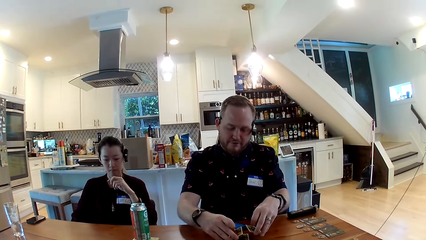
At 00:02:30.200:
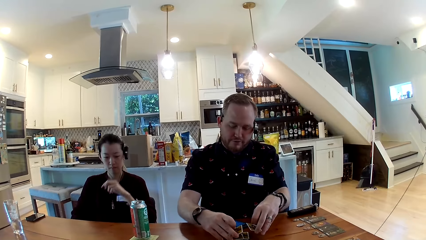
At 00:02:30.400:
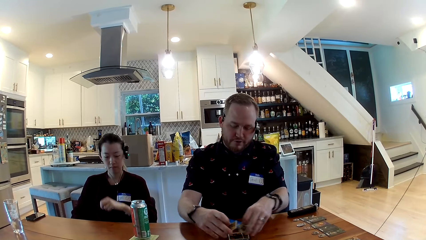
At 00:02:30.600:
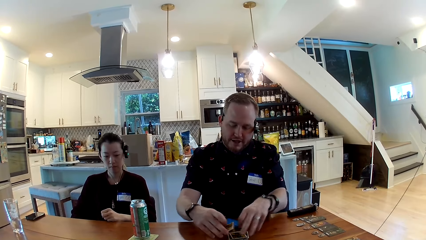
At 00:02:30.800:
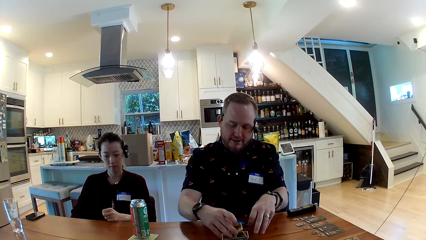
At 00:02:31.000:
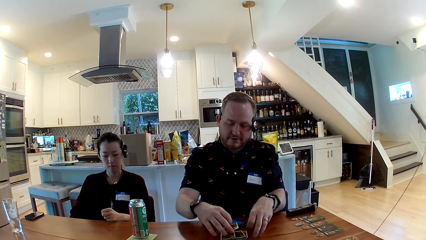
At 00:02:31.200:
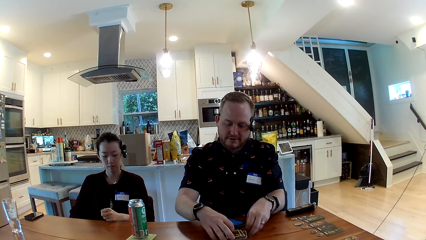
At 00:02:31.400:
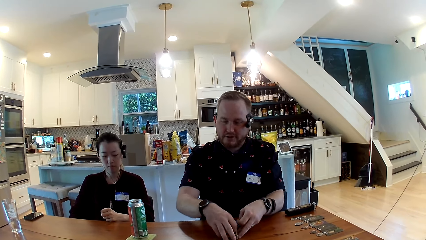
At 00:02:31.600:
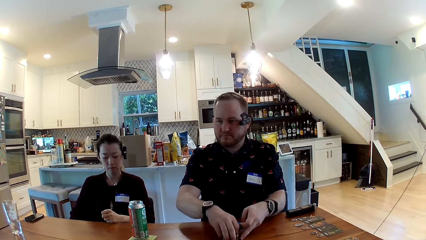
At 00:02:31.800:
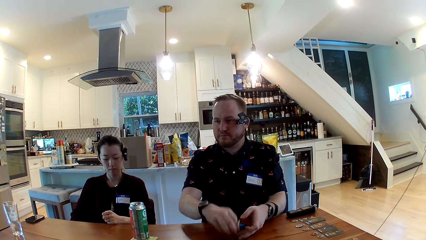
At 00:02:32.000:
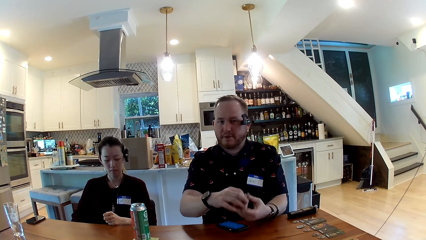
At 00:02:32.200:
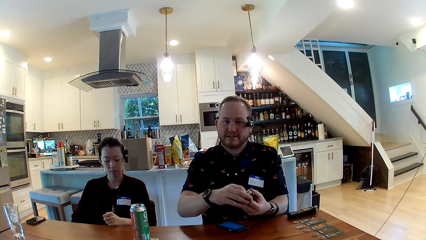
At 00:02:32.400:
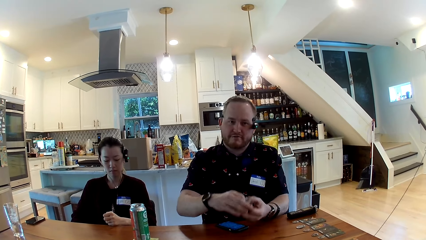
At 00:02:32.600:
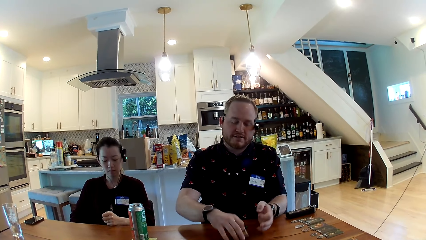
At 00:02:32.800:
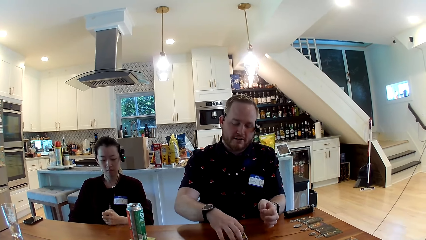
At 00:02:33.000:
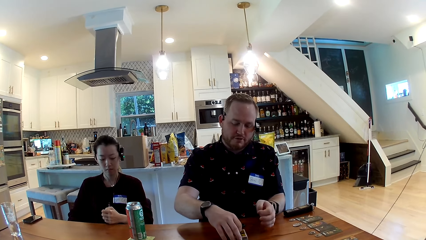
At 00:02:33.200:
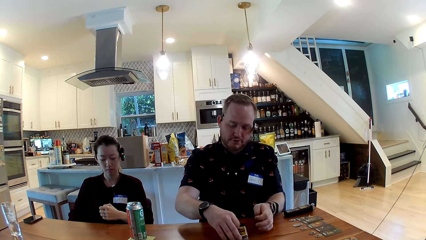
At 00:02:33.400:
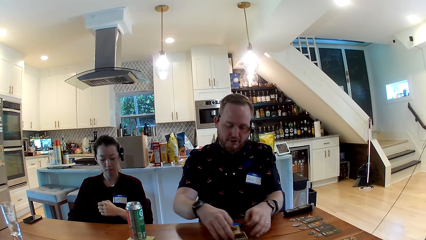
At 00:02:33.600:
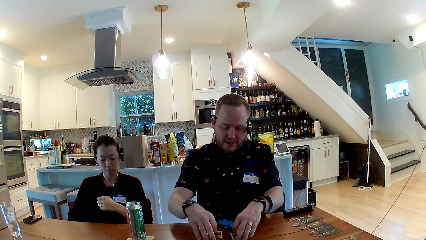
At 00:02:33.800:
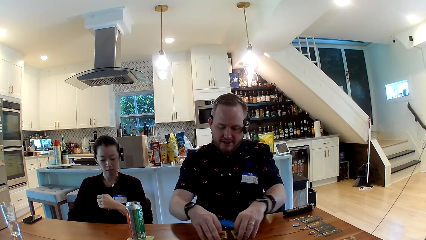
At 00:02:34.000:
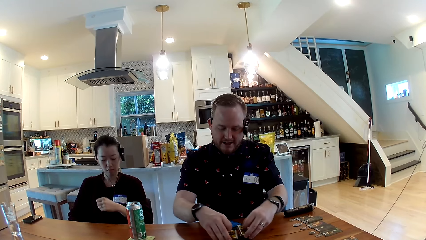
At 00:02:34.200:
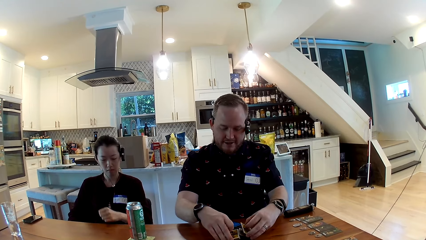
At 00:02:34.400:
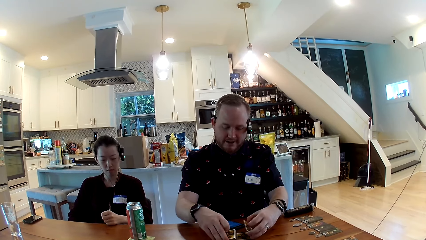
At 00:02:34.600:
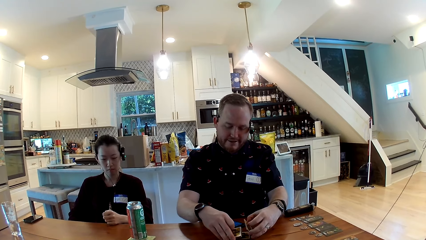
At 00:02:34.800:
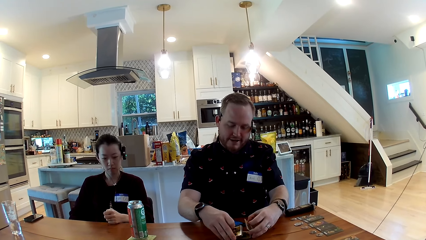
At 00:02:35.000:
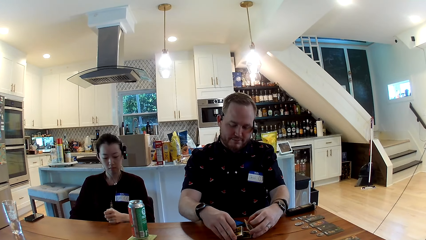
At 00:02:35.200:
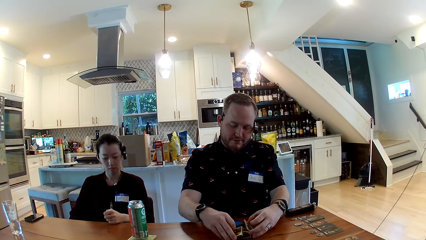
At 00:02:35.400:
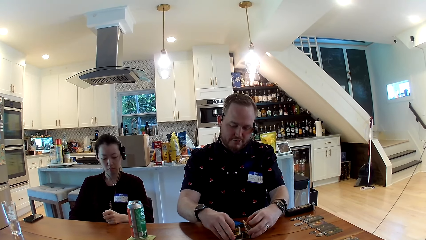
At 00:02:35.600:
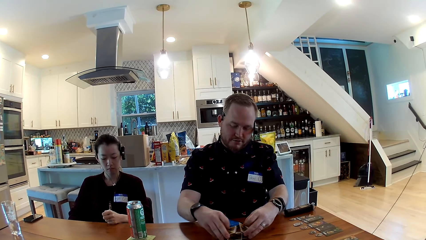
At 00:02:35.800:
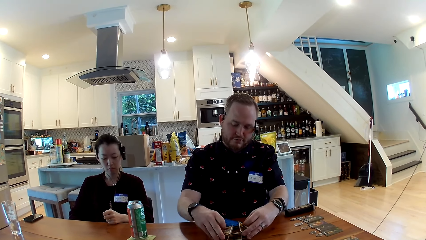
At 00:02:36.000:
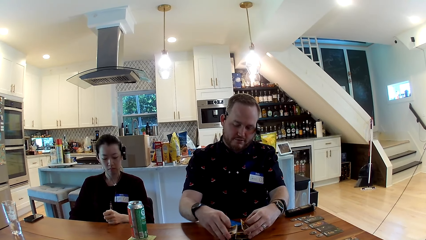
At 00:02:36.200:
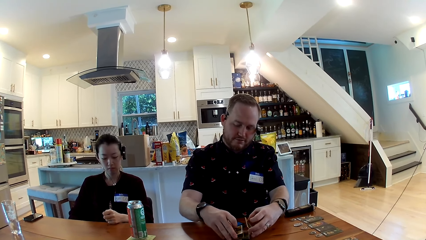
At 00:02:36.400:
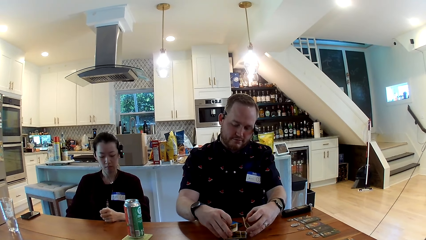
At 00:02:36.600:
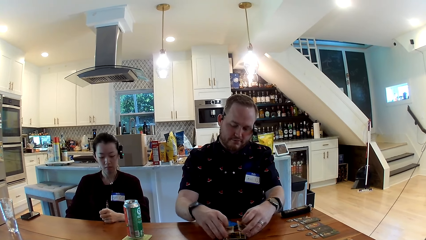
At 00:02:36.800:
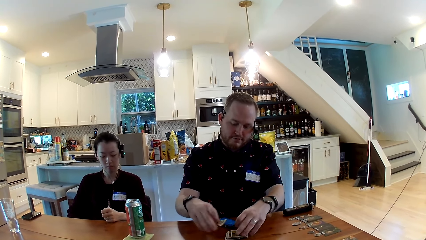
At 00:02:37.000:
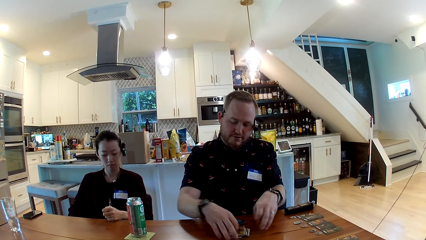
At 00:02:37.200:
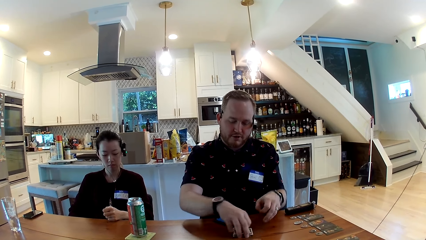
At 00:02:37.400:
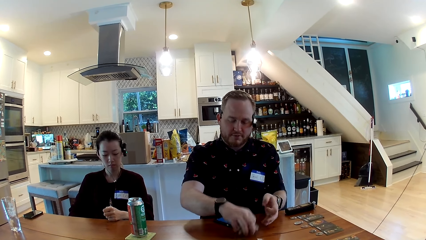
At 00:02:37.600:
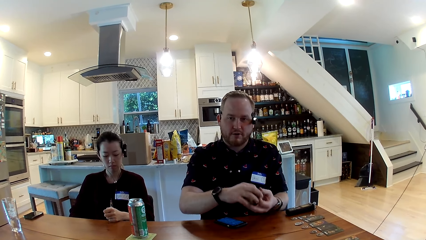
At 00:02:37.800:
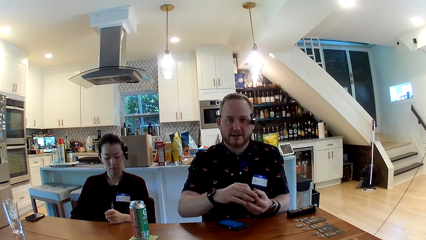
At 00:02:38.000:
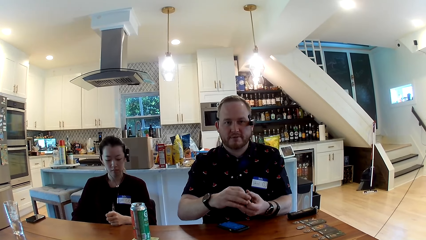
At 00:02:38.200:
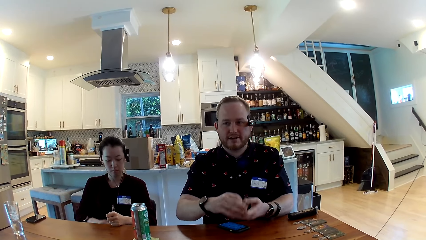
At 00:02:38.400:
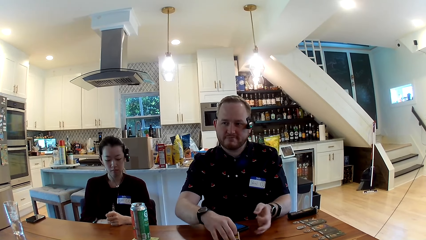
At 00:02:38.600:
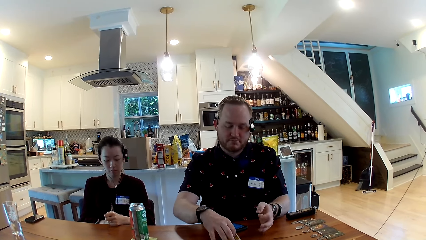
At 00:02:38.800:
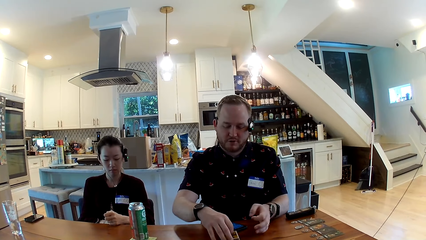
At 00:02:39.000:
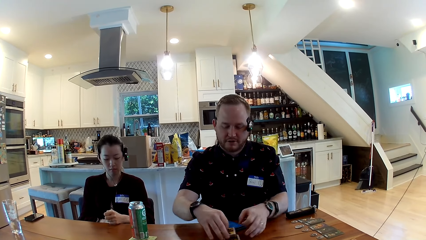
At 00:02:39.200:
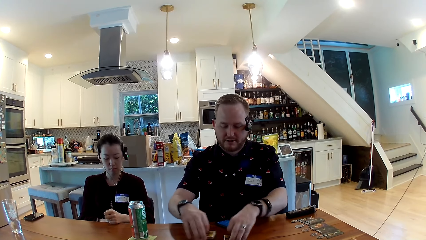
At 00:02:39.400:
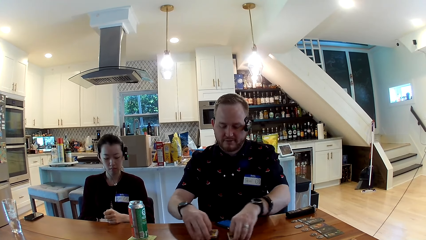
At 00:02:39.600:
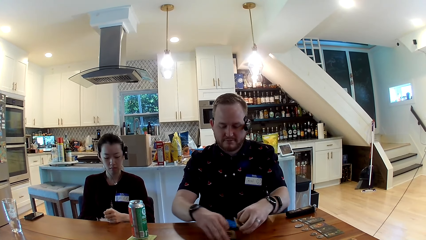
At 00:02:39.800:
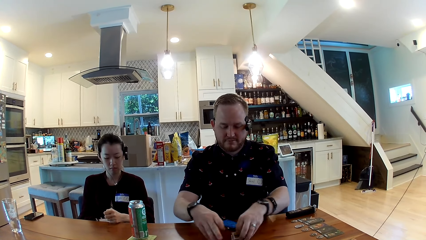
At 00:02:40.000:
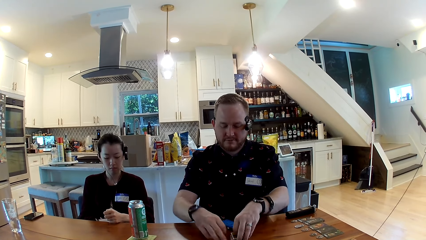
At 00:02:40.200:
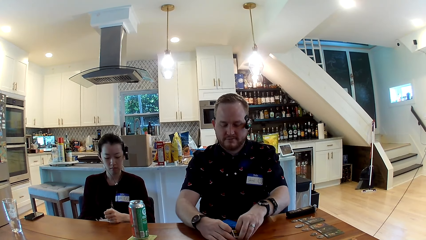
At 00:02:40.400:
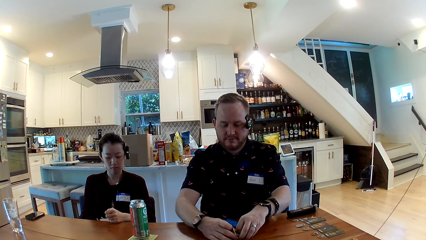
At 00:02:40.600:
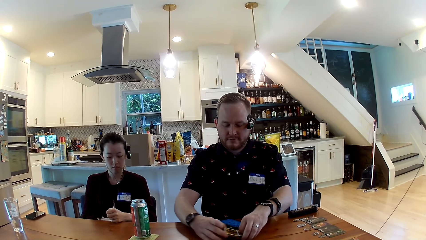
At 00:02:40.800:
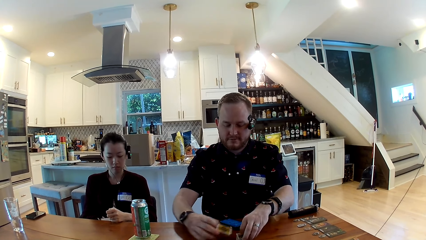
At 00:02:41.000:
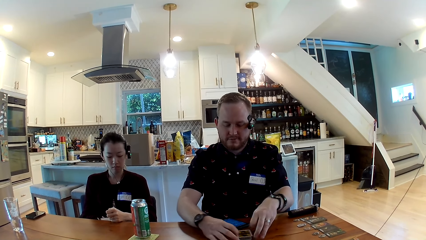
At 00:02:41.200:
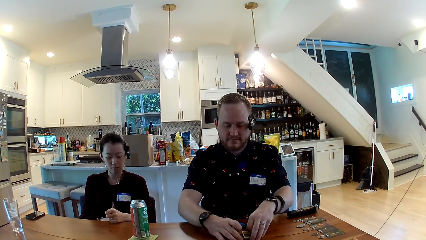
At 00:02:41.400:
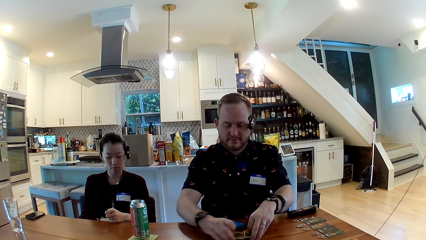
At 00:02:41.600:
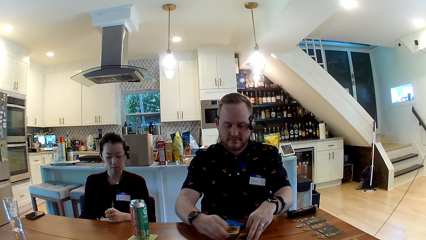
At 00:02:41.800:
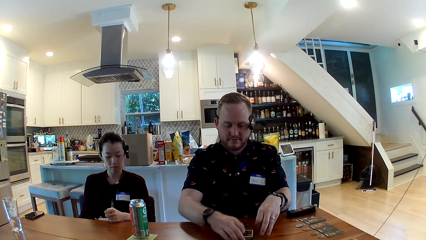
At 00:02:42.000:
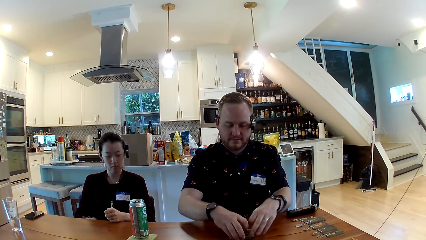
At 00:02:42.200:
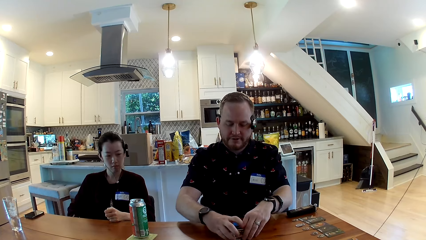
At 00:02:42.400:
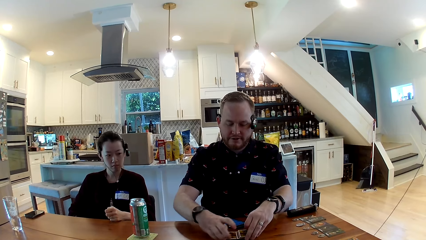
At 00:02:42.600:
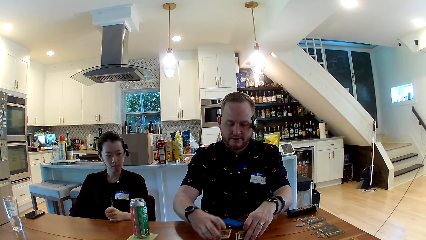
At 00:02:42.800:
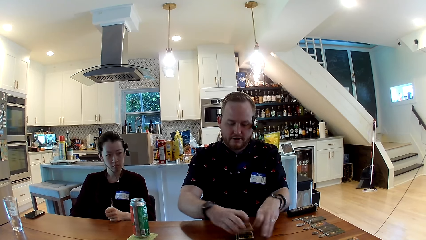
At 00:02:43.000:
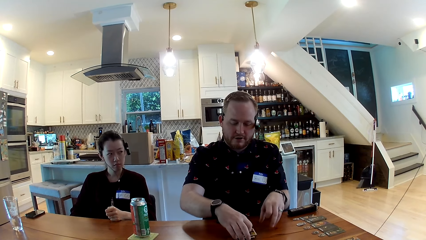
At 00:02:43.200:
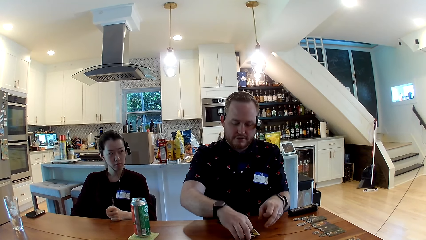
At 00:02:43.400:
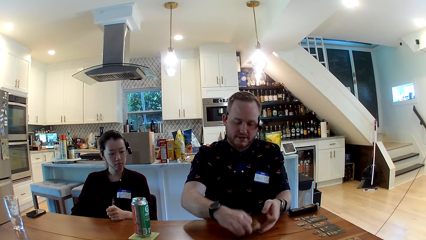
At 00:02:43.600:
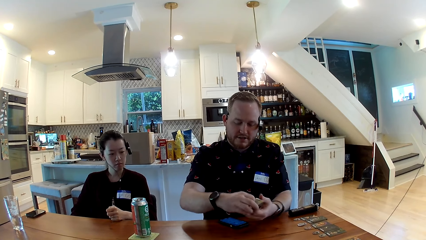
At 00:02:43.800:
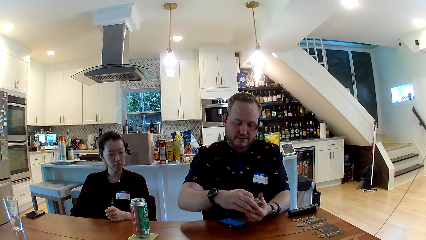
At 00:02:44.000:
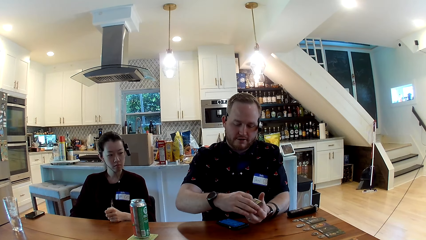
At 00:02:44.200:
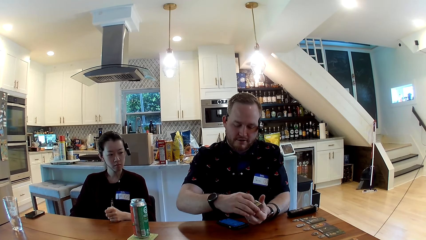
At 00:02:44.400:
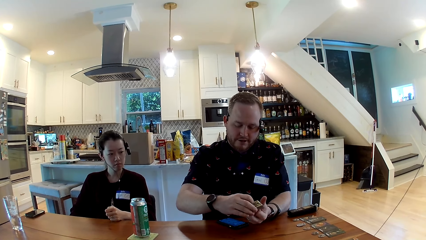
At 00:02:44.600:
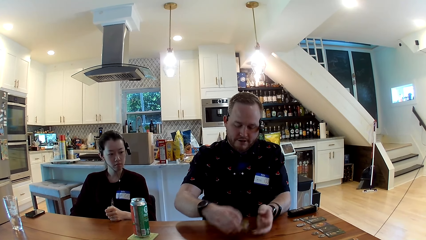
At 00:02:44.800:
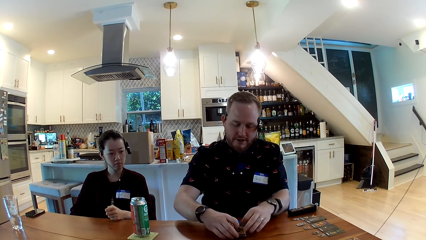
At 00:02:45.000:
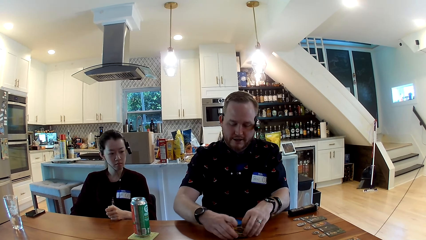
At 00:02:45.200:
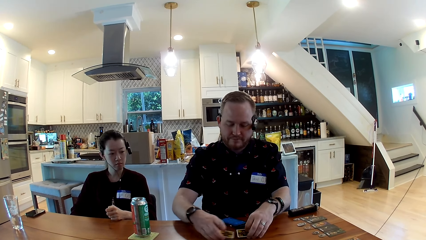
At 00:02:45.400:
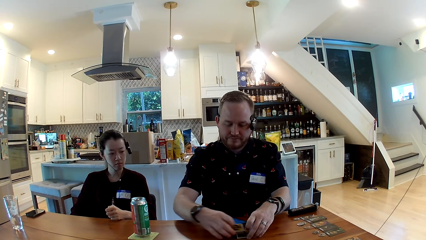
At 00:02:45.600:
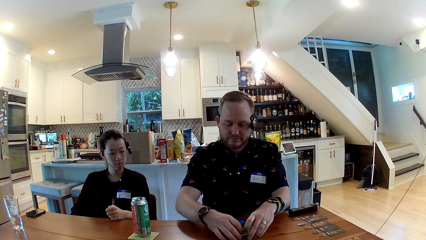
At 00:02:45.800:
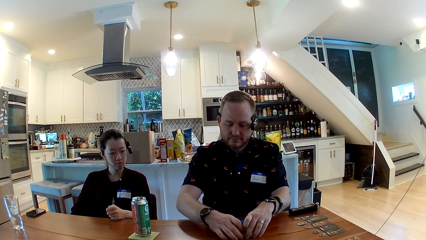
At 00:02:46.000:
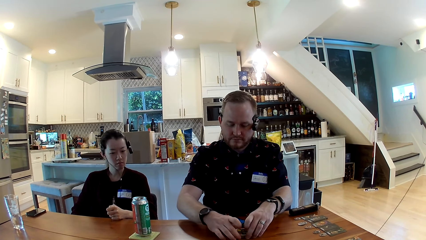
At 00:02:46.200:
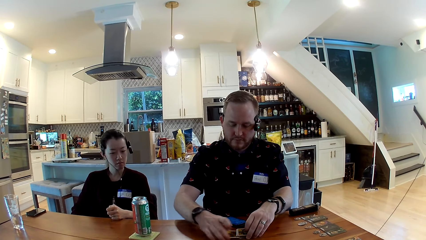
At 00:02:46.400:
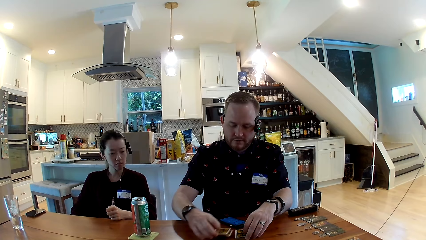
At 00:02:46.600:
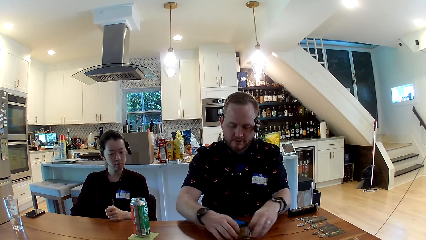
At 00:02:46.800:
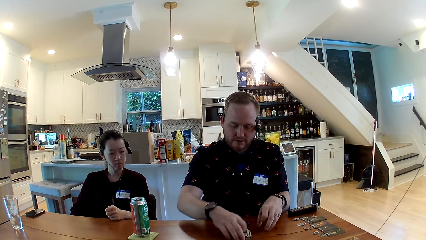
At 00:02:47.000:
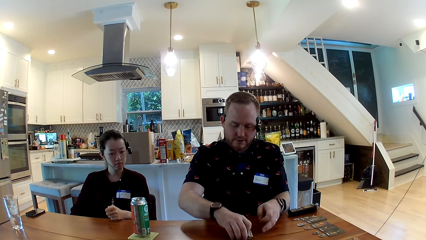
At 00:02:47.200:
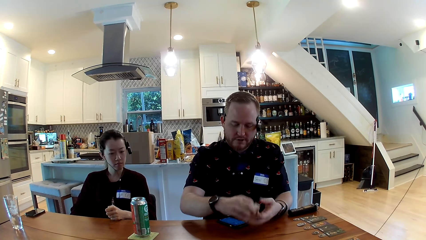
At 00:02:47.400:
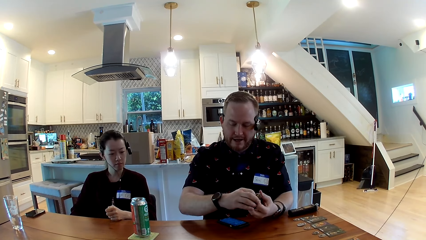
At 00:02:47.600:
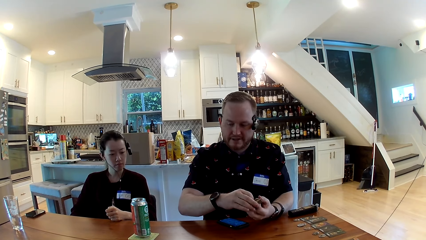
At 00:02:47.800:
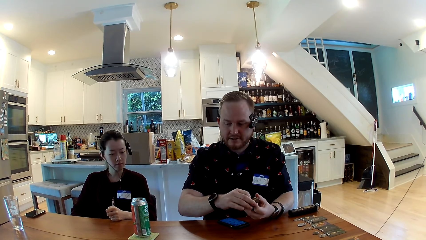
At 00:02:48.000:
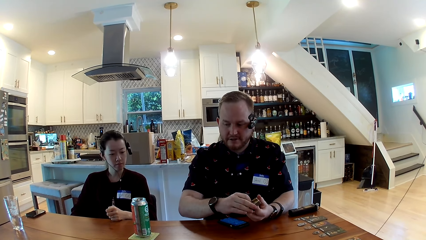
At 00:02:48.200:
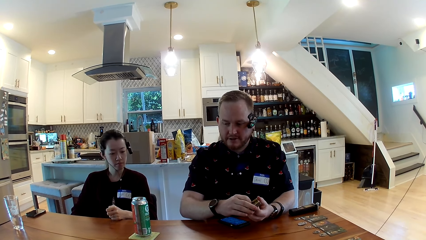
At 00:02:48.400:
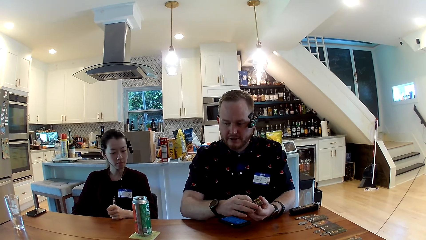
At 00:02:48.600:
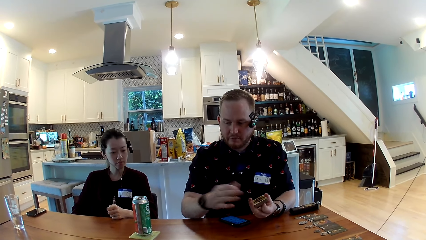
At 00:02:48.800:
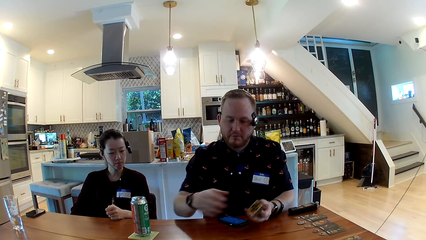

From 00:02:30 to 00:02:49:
A person removes a hand from the mouth. The man picks the game cards from the dining table with his right hand. The man adjusts the game cards in his right hand with his left hand. He adjusts them again. The man shuffles the game cards on the dining table with both hands. The man picks the game cards from the dining table with his right hand, and adjusts the game cards in his right hand with his left hand. The man talks to the camera wearer. The man places the game cards in his right hand on the dining table, and shuffles the game cards on the dining table with both hands. The man picks the game cards from the dining table with his right hand, adjusts the game cards in his right hand with his left hand, and places the game cards in his right hand on the dining table. The man shuffles the game cards on the dining table with both hands. The man picks the game cards from the dining table with his right hand. The man adjusts the game cards with both hands.
